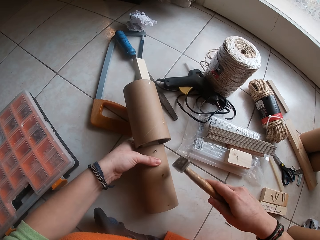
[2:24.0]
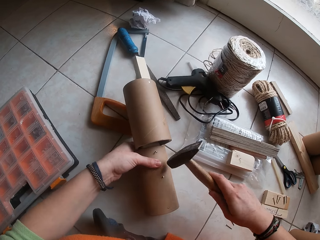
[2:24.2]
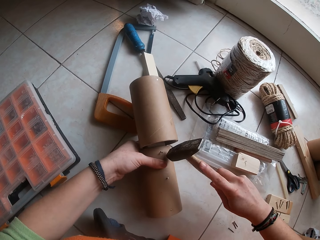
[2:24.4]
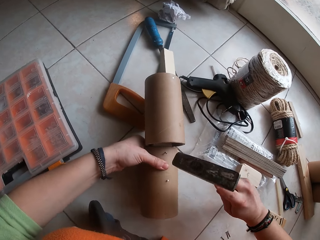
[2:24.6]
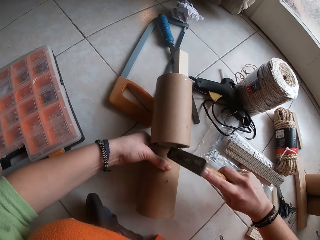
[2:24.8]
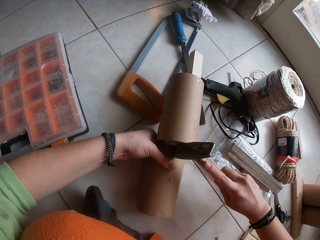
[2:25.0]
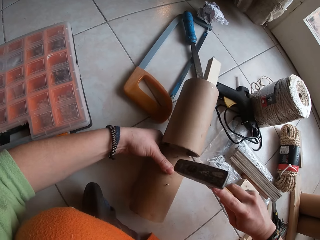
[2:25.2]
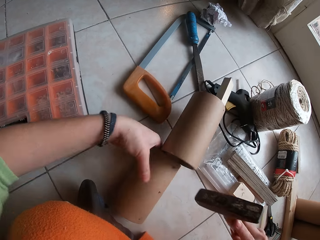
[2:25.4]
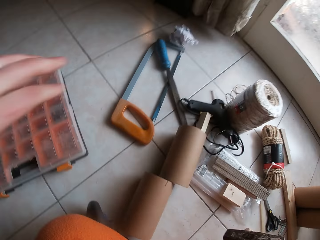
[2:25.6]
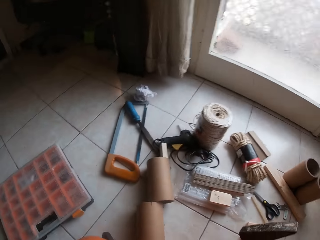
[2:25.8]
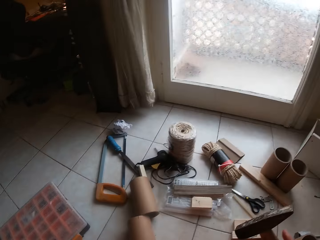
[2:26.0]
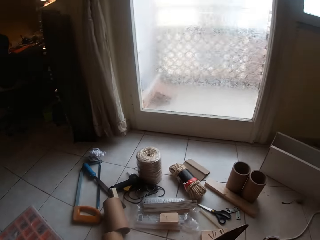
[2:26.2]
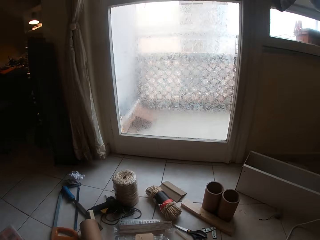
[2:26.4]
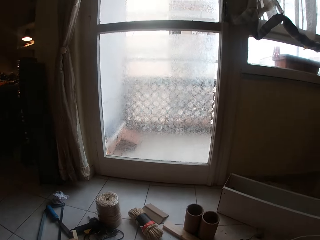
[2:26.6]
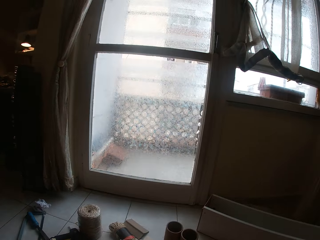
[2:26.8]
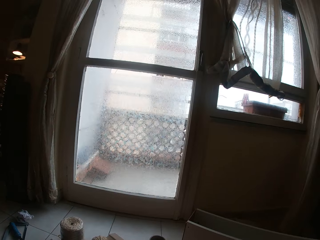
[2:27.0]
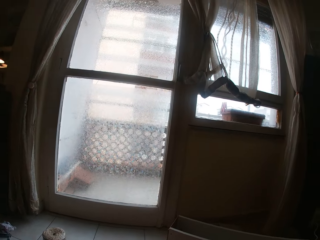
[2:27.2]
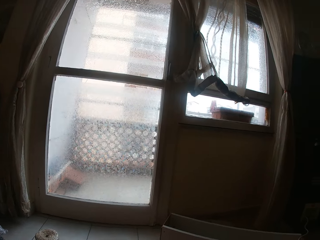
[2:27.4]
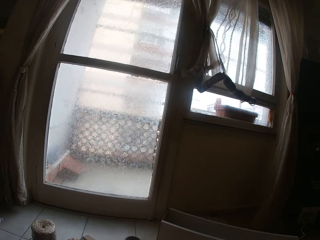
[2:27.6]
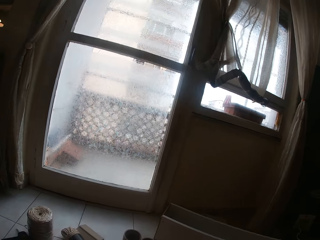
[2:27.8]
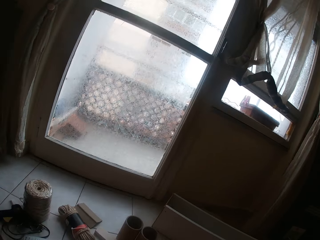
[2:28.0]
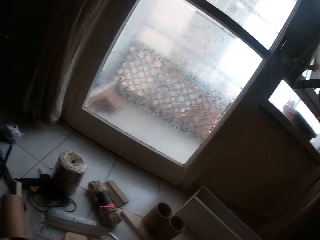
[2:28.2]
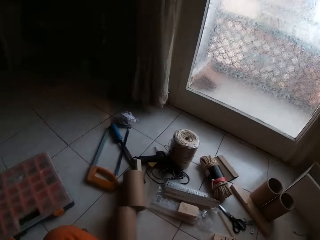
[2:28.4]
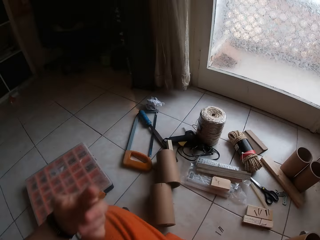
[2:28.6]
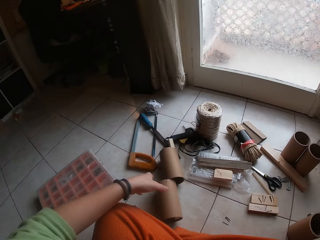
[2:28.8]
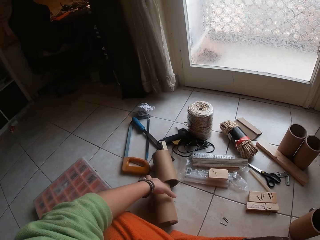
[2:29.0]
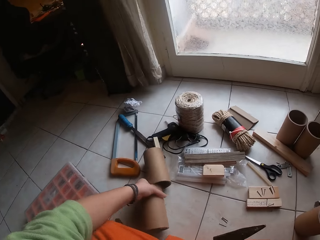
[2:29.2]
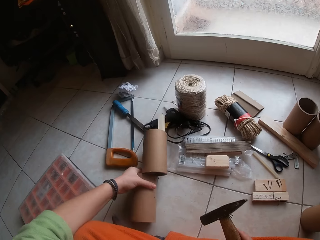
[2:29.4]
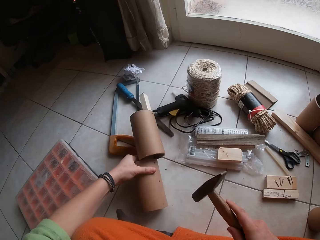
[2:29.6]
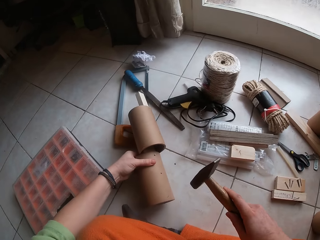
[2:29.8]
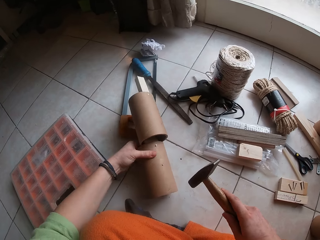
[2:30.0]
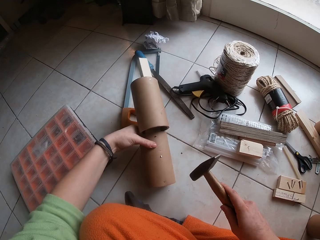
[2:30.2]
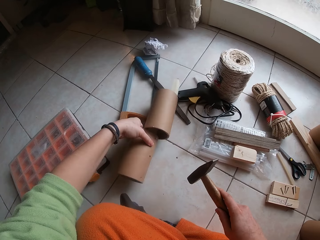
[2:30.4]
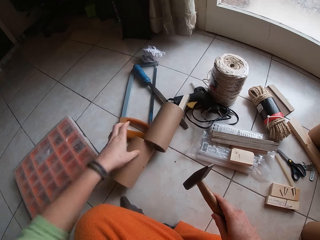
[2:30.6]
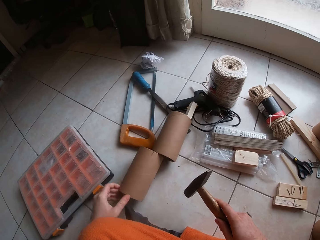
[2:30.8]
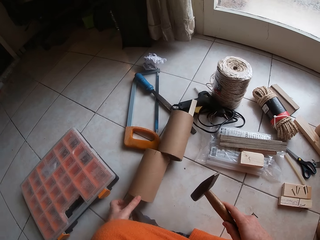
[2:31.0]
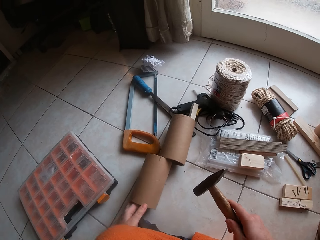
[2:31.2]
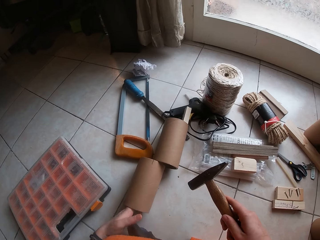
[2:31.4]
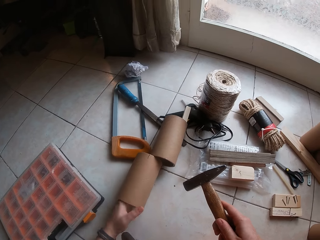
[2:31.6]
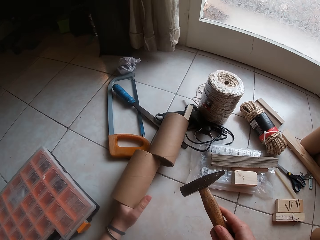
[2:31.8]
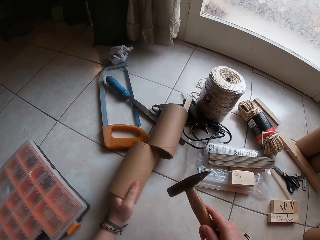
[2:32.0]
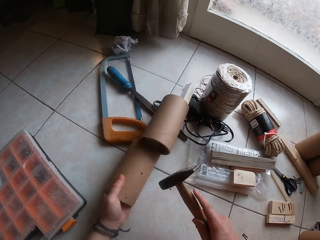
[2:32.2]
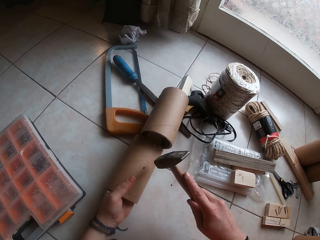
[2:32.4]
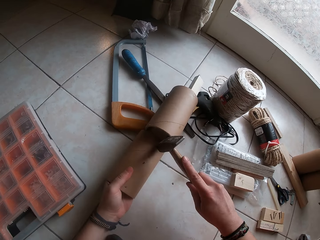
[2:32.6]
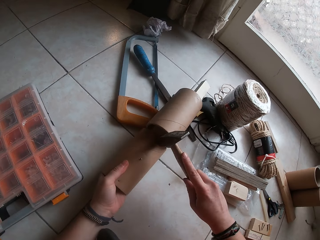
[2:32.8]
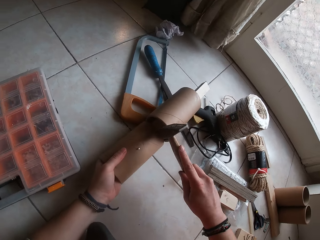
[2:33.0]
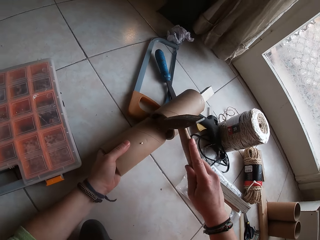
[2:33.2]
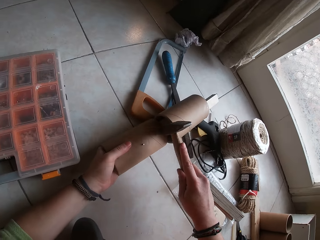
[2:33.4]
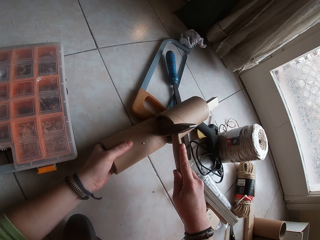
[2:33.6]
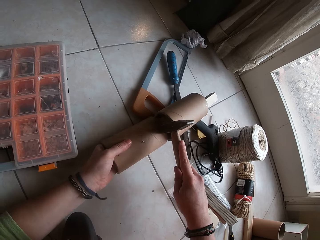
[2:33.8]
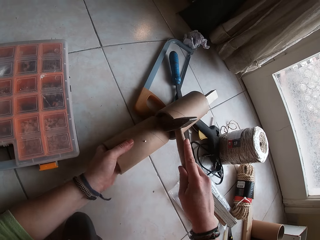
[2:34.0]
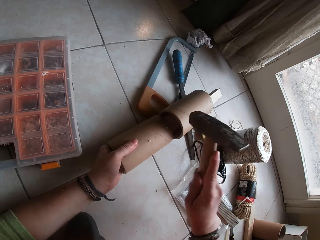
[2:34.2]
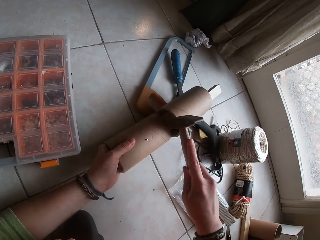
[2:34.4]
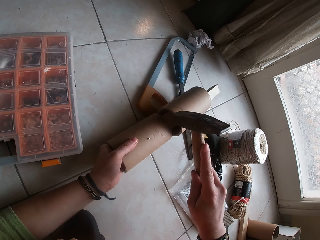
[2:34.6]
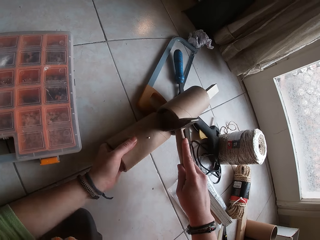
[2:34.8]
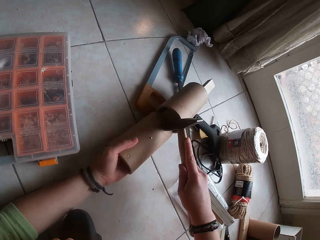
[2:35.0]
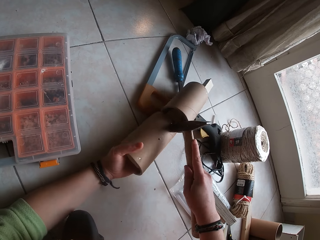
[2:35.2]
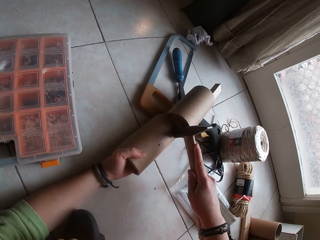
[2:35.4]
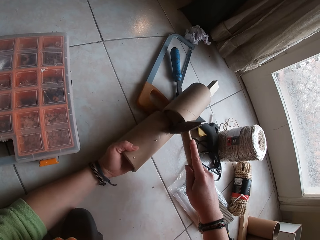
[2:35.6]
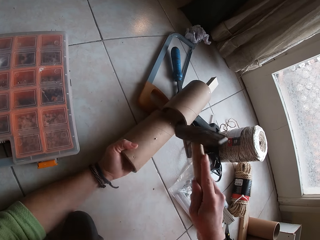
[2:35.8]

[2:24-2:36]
The camera wearer hits the nail into the cylinder couplet with the hammer in his right hand. He puts something down. He lifts the hand. He looks at the window. He grabs the cylinder couplet with his left hand. He picks up the hammer. He puts something down. He hits the nail into the cylinder couplet with the hammer in his right hand.

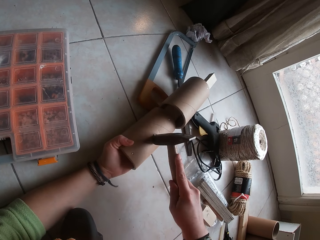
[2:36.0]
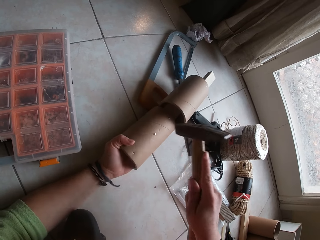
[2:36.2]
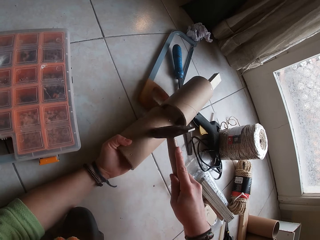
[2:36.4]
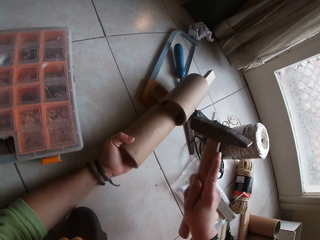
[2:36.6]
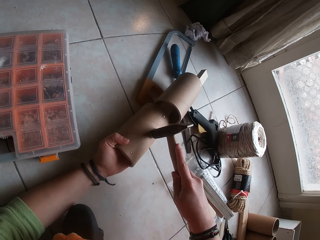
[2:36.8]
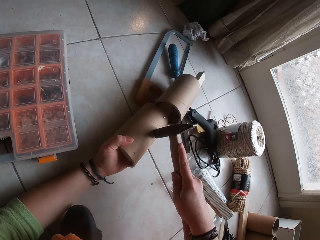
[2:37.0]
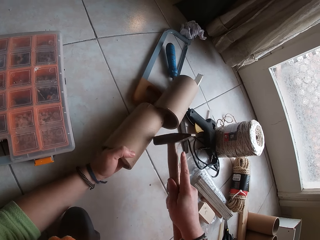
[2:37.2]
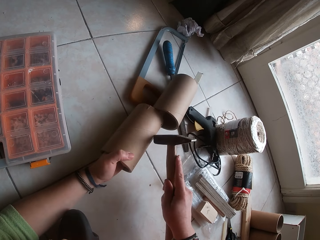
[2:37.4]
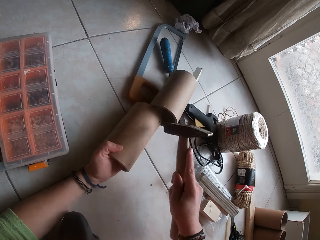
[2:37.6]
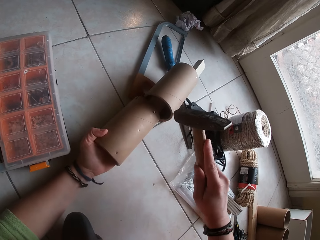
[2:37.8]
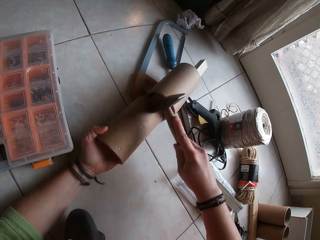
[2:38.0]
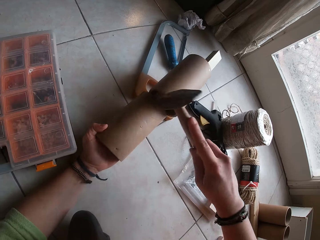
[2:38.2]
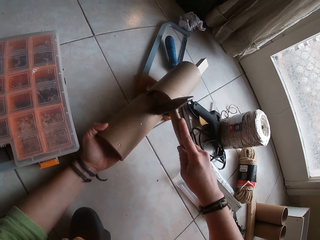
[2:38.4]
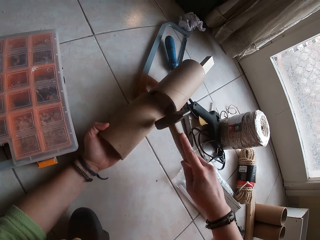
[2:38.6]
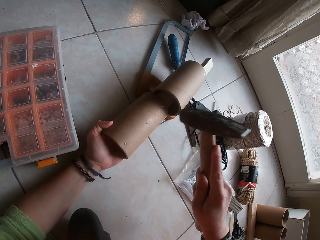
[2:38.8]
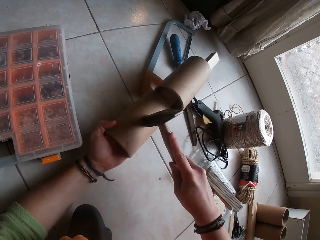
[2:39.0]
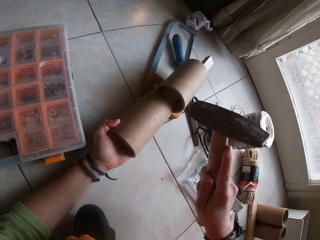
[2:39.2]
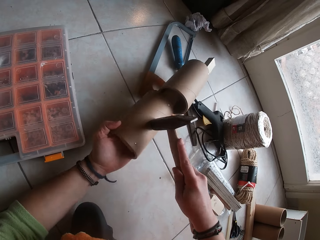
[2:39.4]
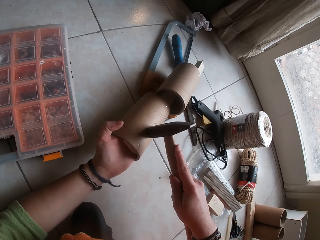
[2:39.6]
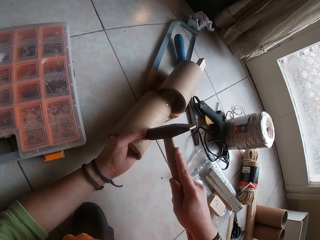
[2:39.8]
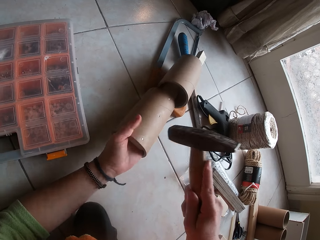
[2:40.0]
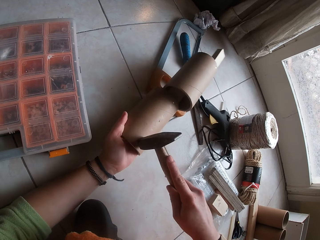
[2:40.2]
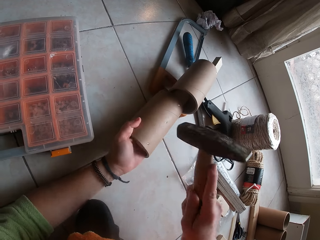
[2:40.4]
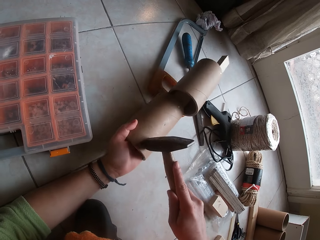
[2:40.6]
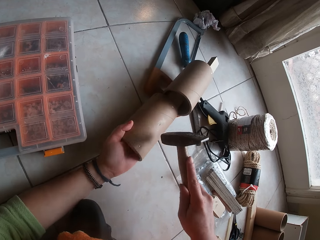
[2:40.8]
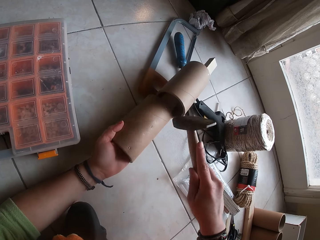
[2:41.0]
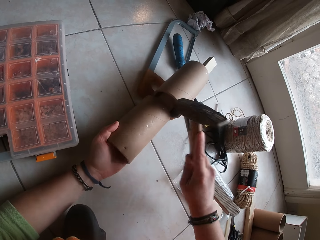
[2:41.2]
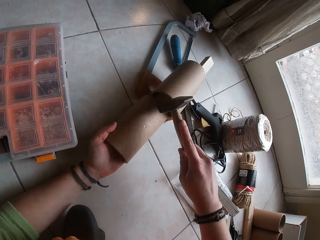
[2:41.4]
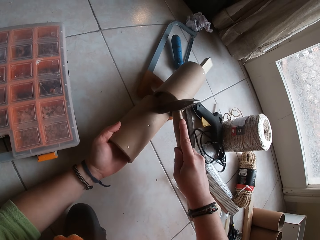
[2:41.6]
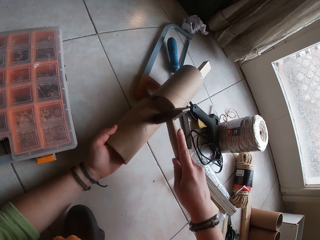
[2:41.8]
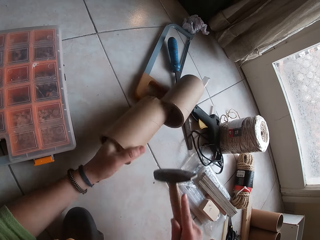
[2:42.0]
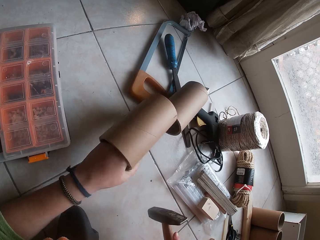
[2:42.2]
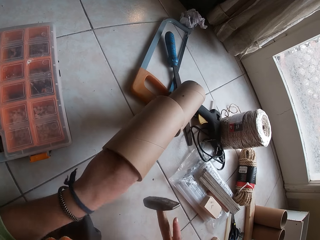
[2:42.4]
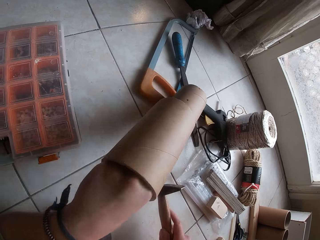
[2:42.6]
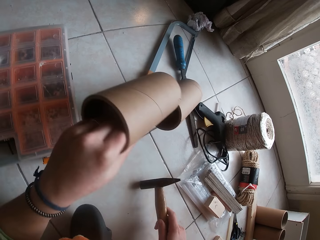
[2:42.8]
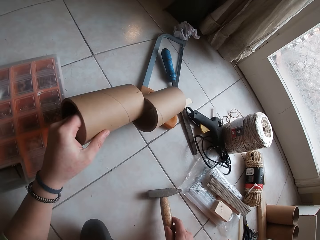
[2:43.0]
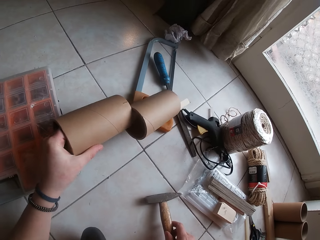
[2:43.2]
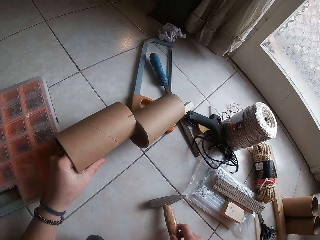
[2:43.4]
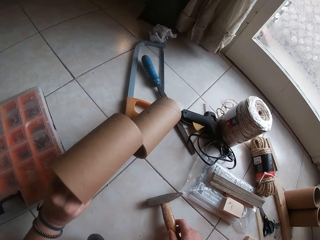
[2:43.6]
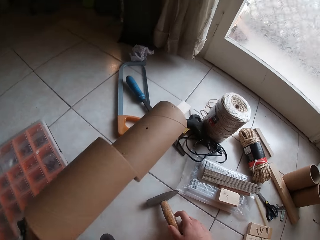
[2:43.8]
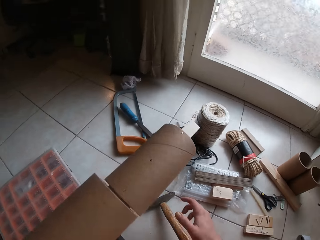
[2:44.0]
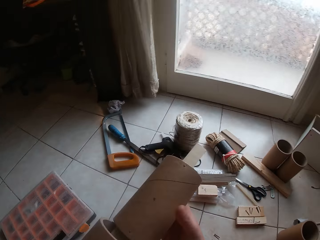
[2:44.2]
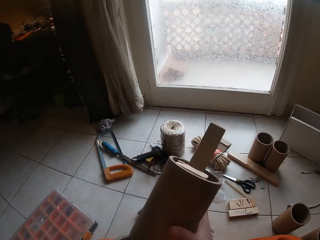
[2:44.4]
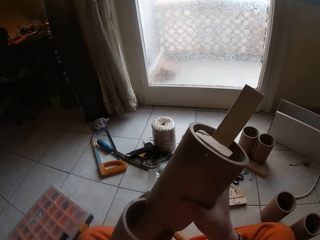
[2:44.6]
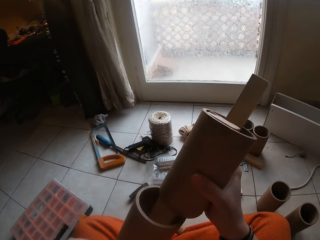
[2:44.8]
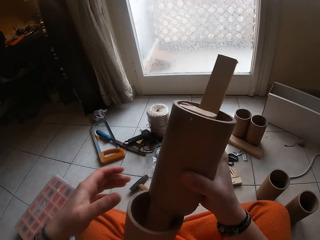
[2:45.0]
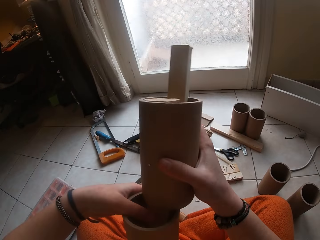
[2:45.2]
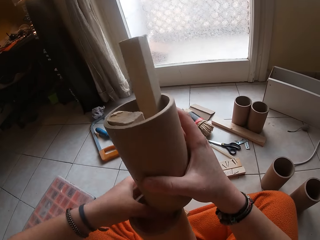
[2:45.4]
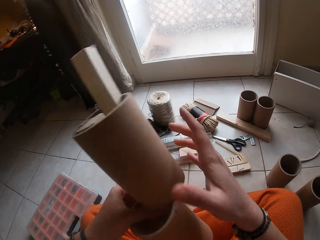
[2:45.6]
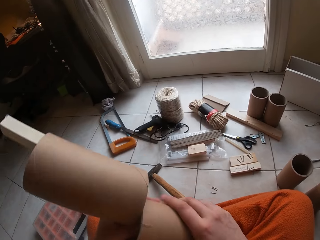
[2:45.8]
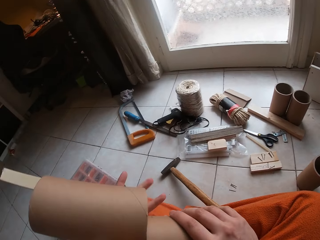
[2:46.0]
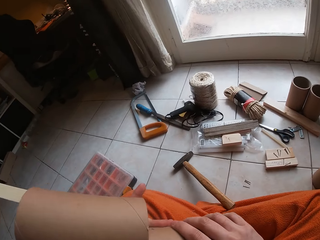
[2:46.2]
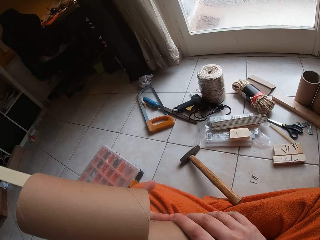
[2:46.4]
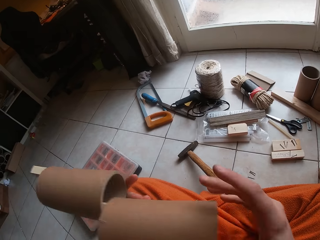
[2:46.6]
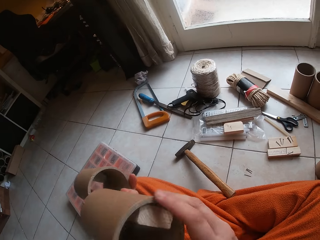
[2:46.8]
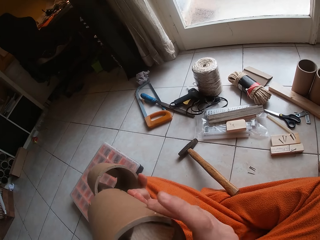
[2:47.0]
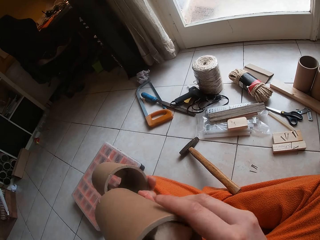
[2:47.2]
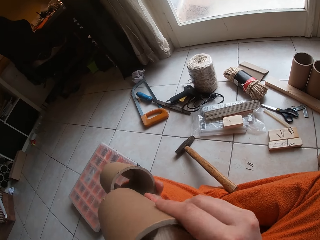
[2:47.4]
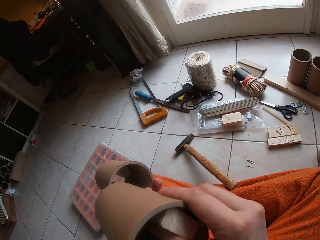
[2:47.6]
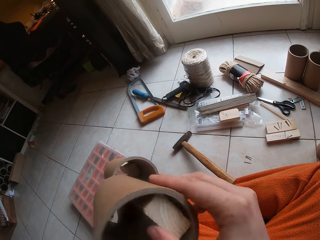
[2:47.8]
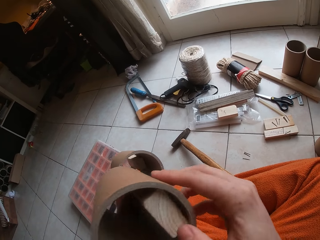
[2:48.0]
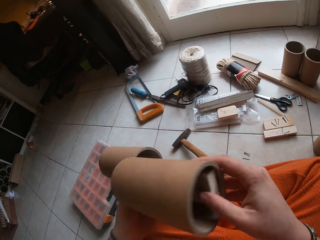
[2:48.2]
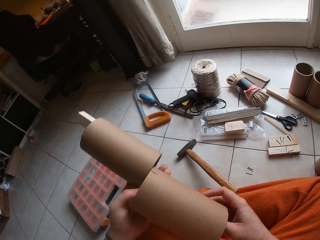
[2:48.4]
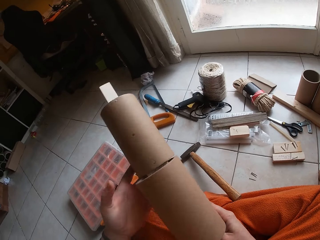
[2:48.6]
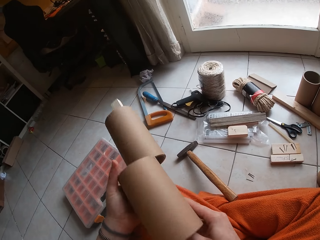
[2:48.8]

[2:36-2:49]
The camera wearer hits the nail into the cylinder couplet with the hammer in his right hand repeatedly. He holds the hammer. He looks at something. He drops the hammer on the floor with his right hand. He passes the cylinder couplet from his left hand to his right hand. He turns the cylinder couplet with both hands.
